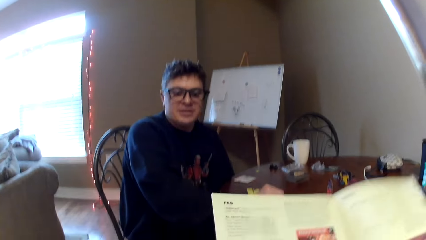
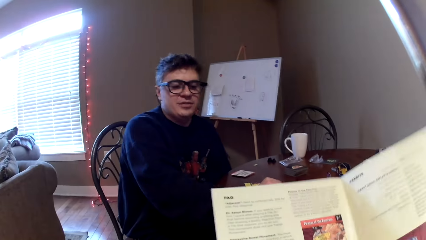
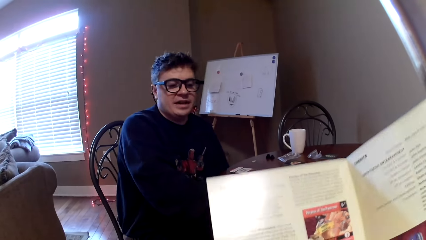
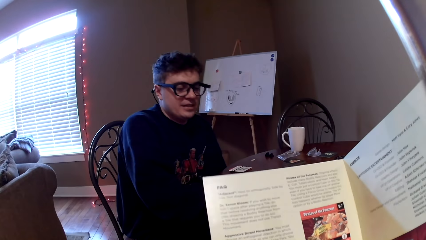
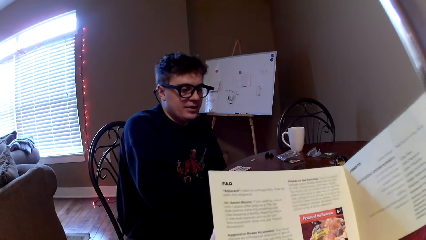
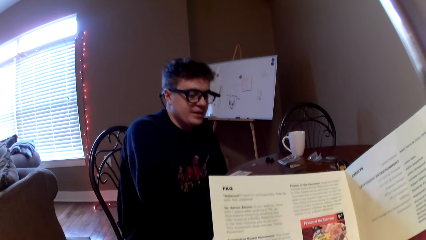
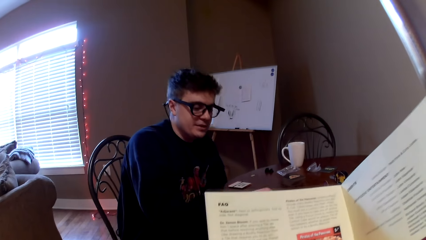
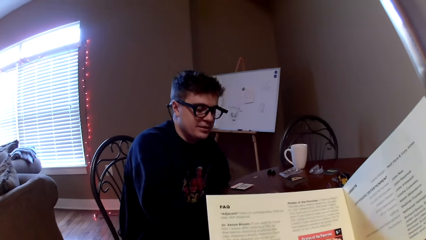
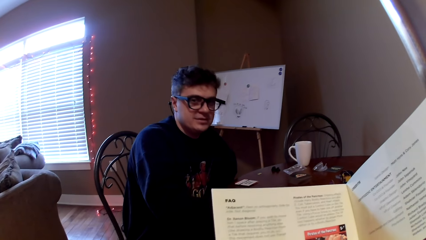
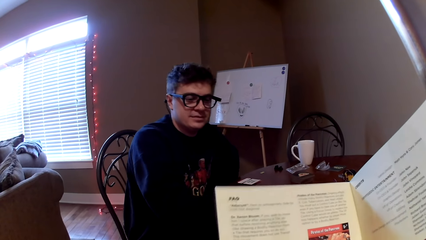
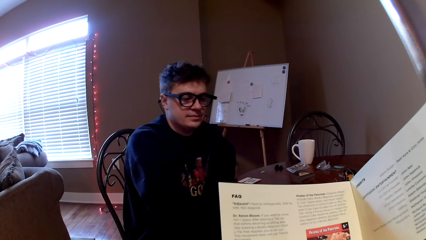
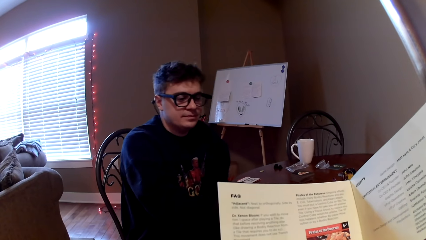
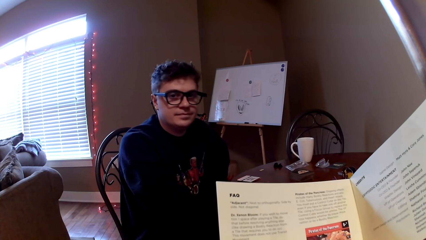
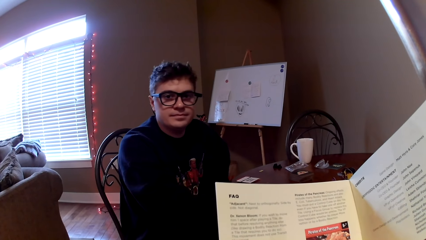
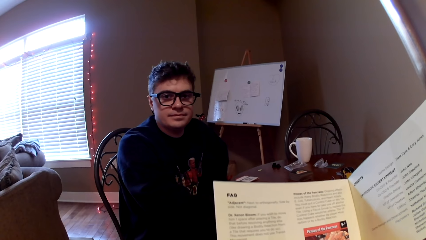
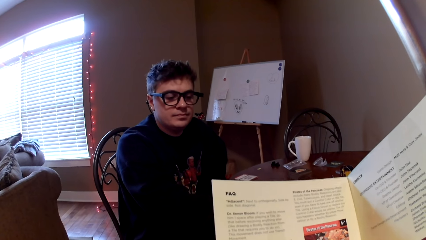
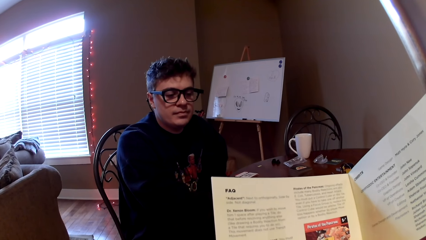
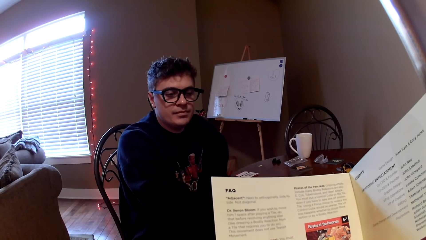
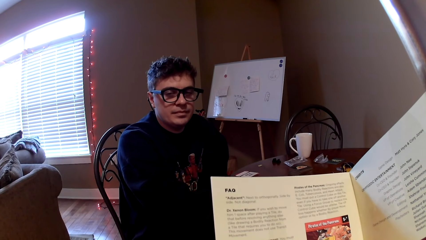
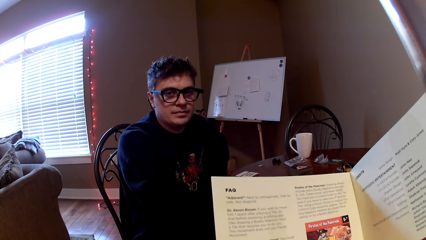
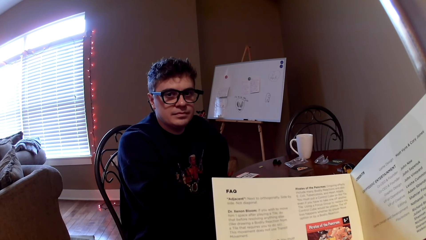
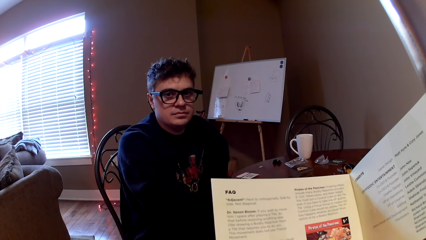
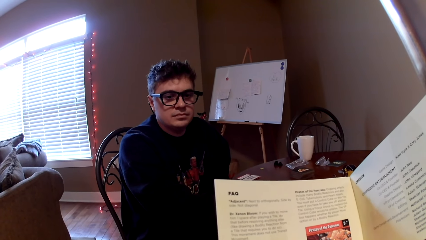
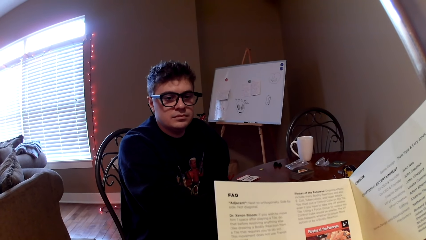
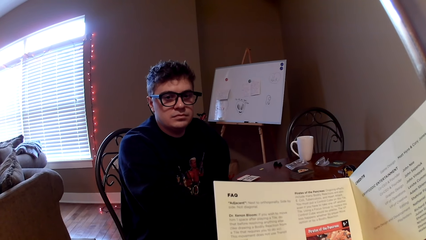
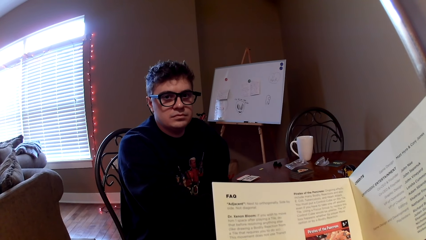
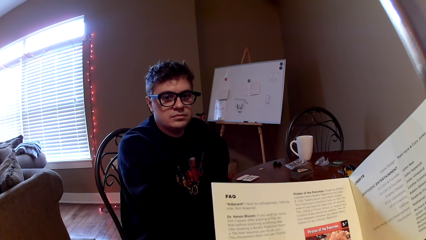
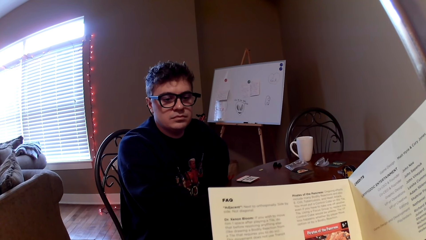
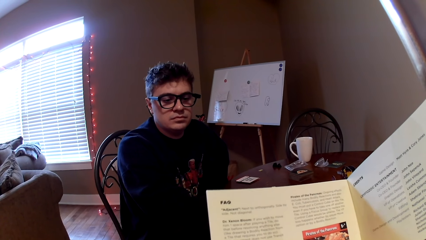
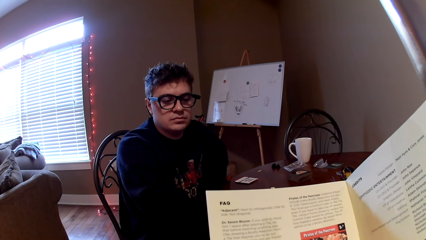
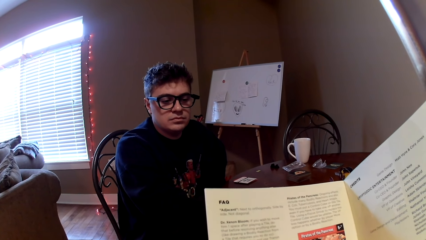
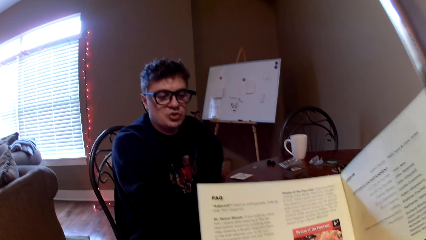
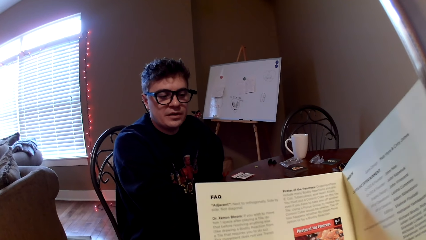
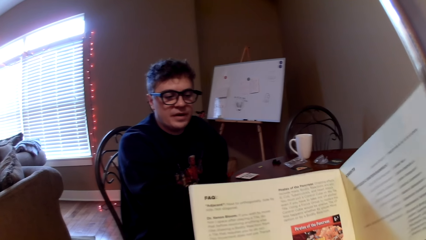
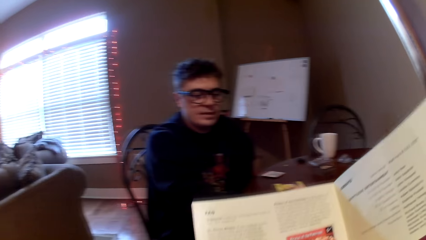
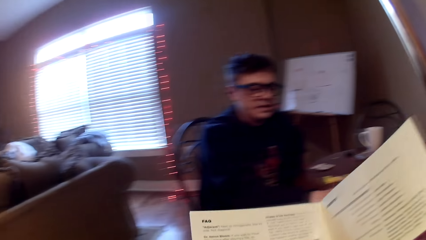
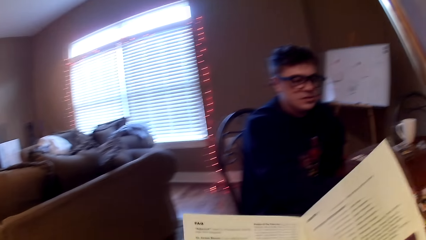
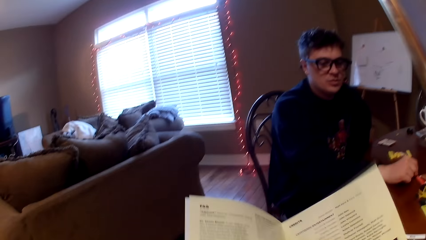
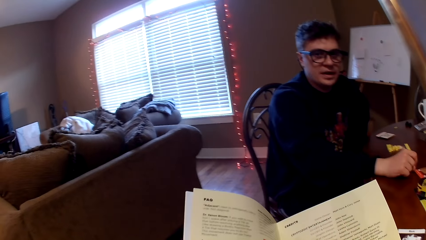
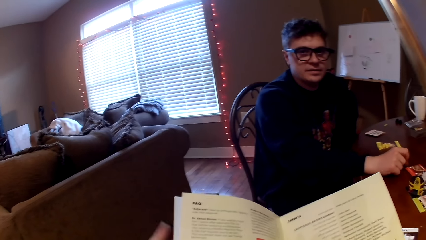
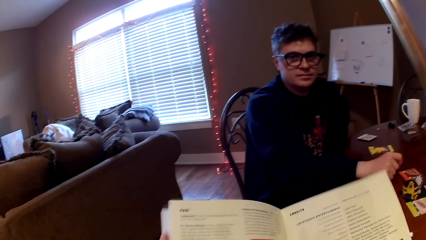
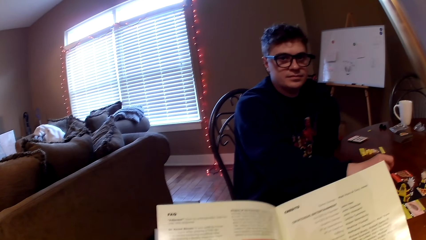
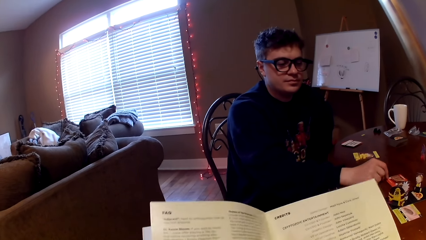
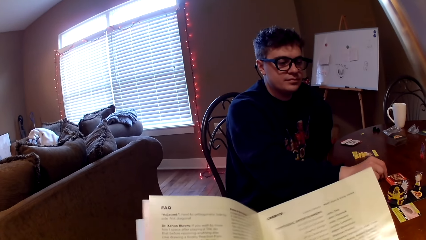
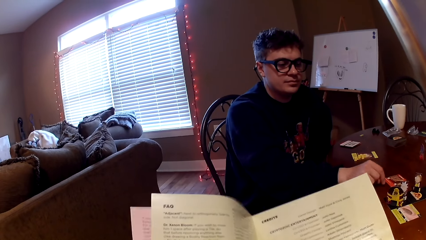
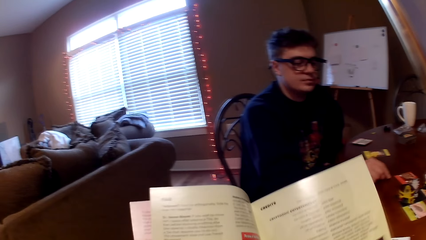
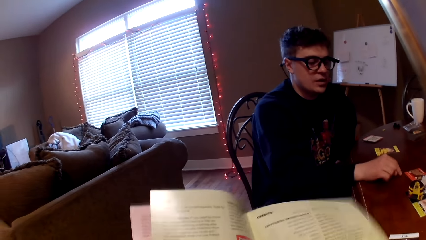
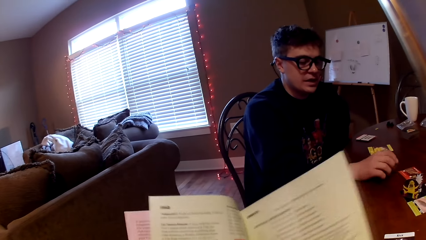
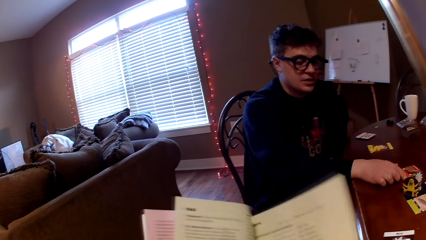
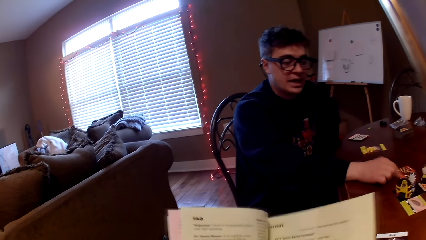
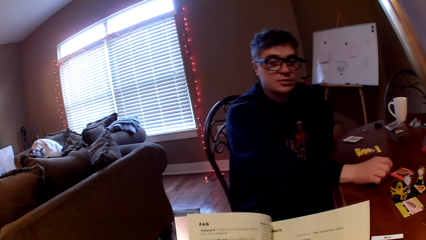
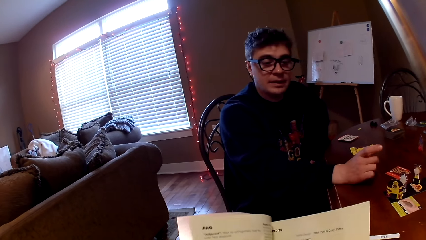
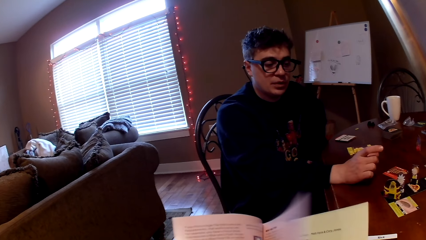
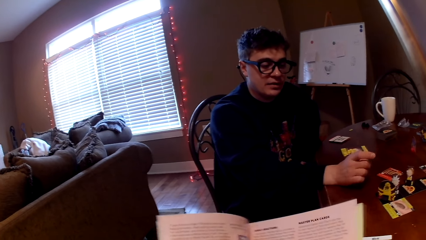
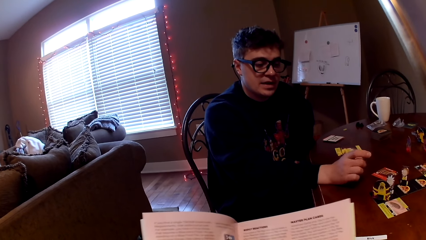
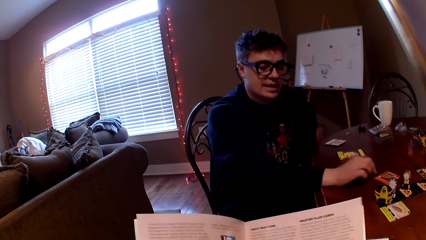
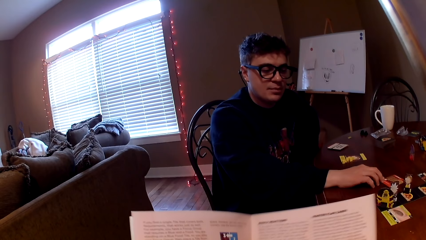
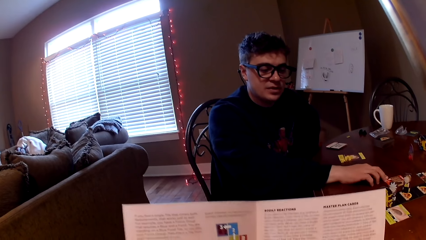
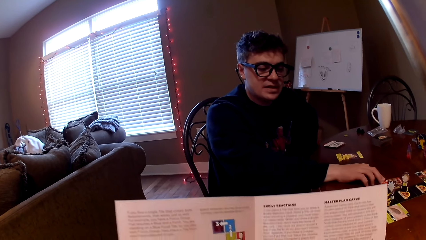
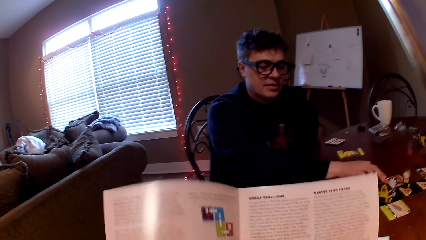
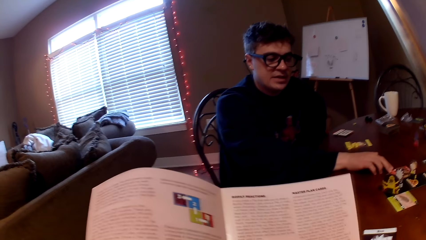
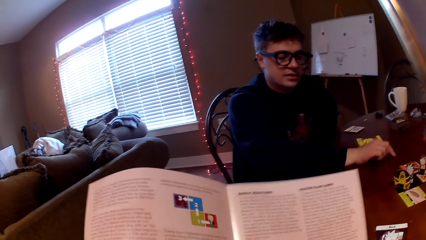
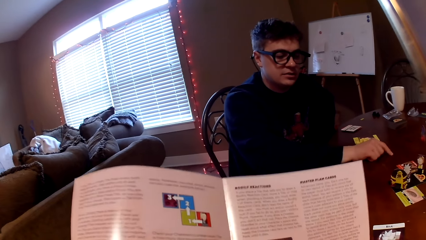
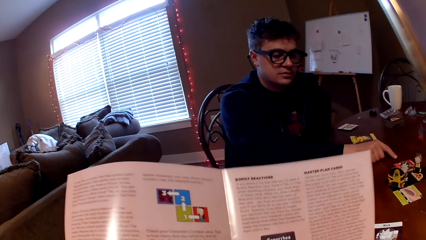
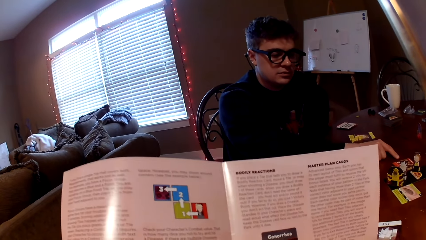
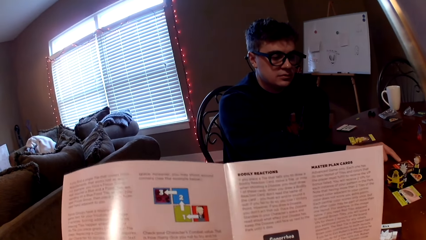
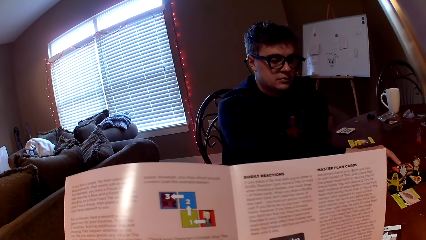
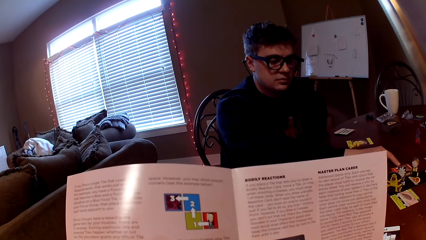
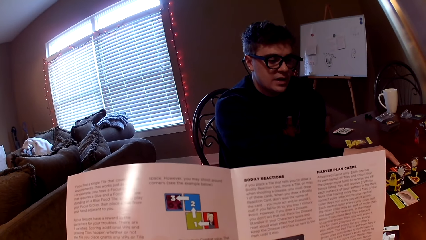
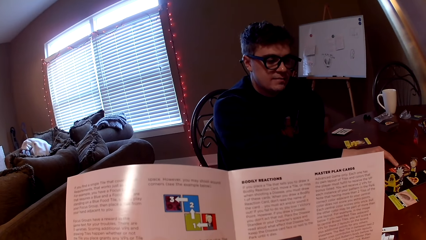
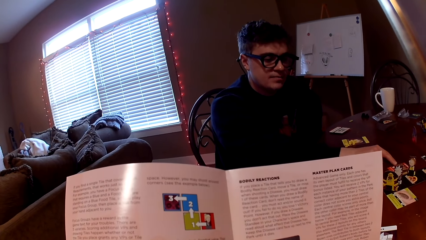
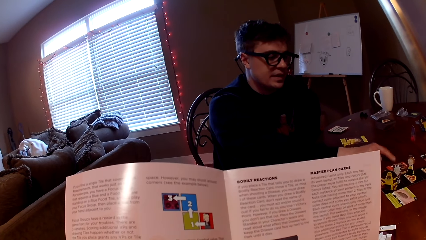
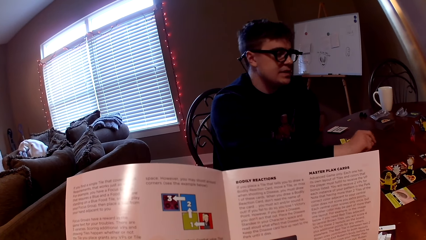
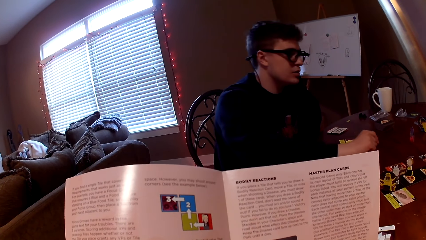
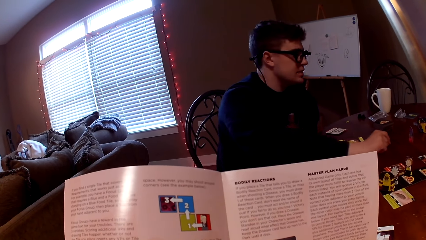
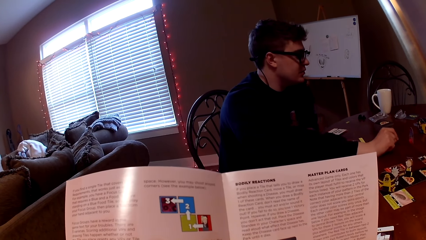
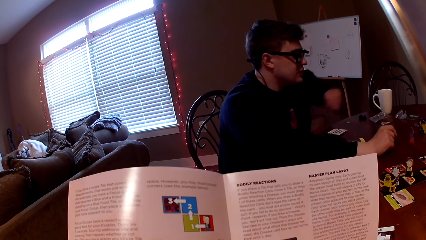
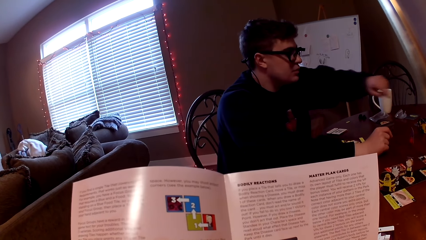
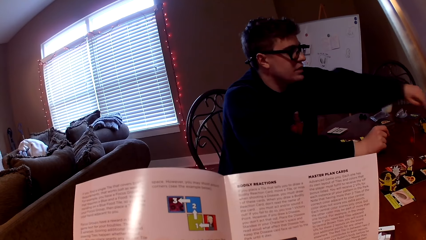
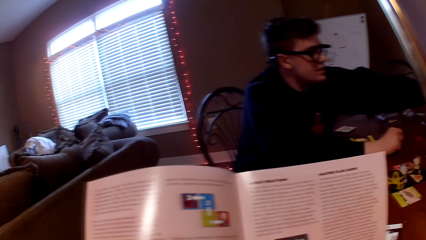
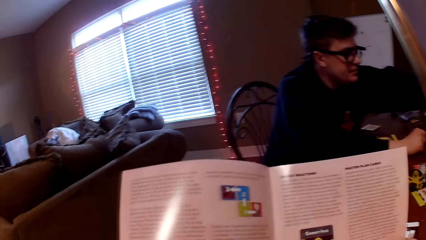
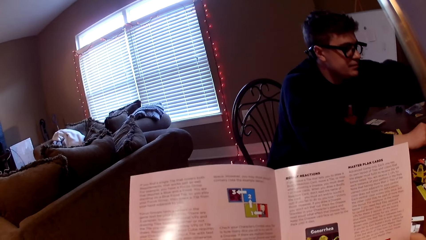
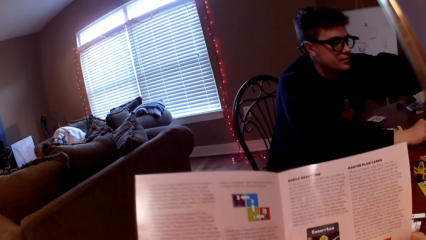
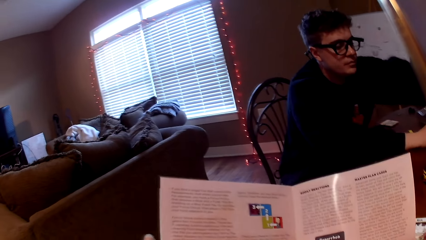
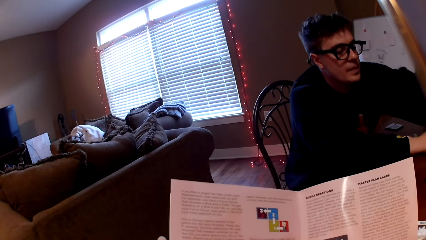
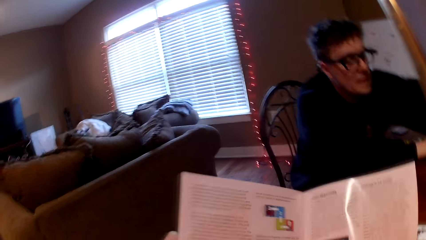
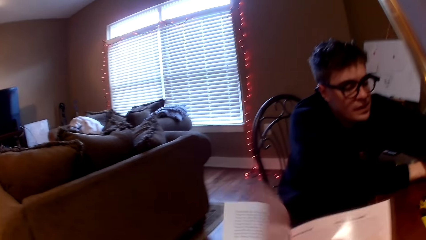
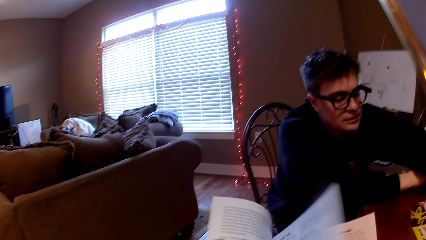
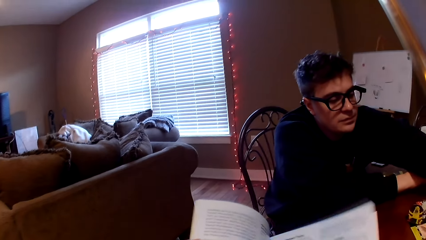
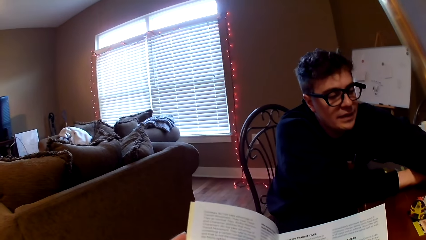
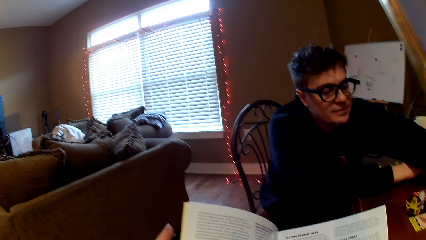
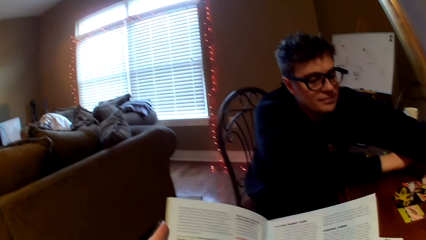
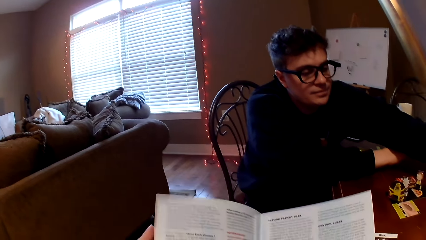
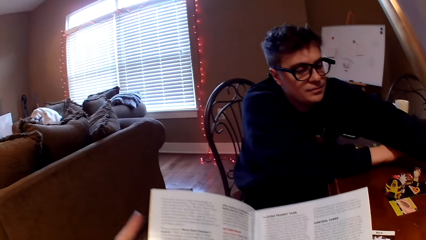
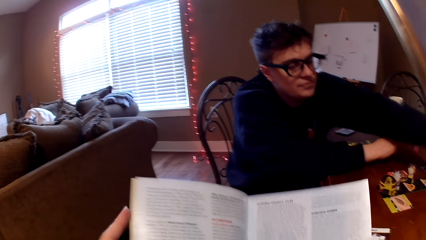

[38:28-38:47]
The camera wearer opens the book or magazine. A man converses with the camera wearer. The camera wearer reads the book. They move the magazine. The man converses with the camera wearer. The camera wearer reads the magazine. The man converses with the camera wearer. The man moves the card on the table. The camera wearer reads the magazine. The man gestures with his finger and stretches his hand on the table. The camera wearer turns the page of the magazine.
